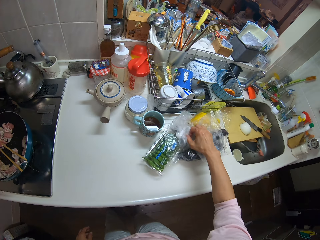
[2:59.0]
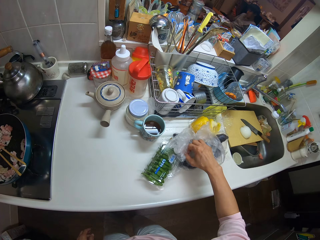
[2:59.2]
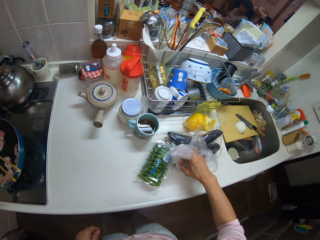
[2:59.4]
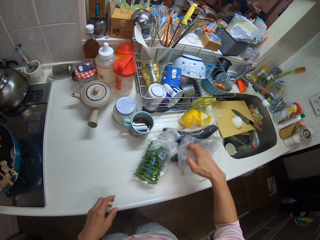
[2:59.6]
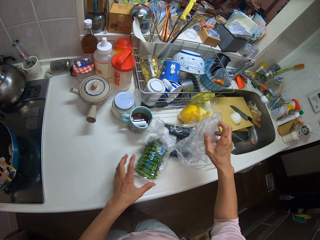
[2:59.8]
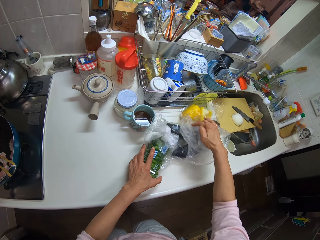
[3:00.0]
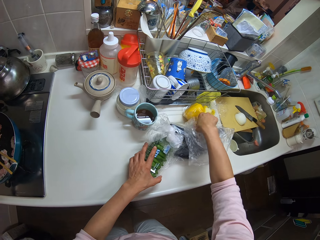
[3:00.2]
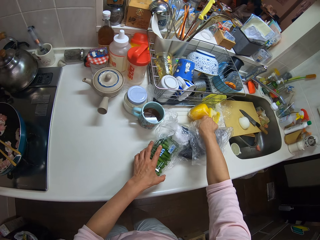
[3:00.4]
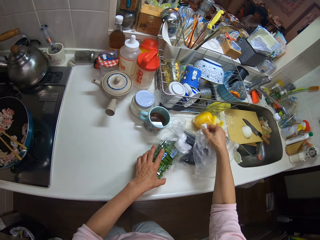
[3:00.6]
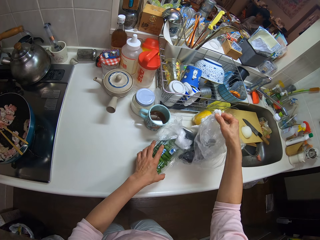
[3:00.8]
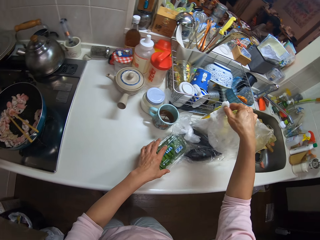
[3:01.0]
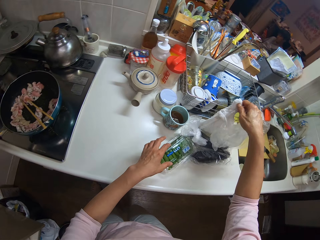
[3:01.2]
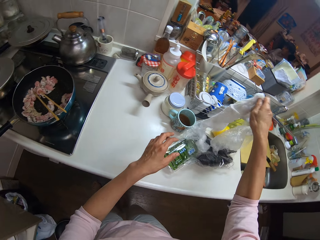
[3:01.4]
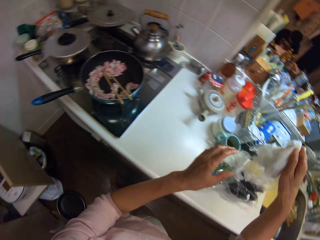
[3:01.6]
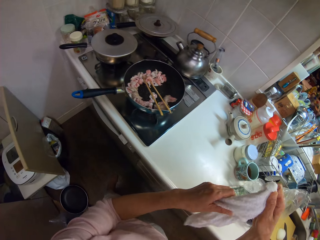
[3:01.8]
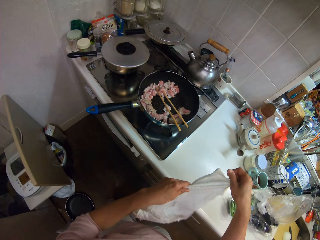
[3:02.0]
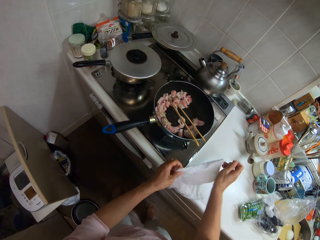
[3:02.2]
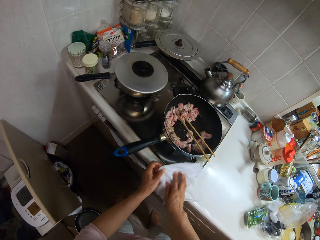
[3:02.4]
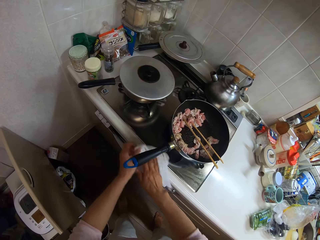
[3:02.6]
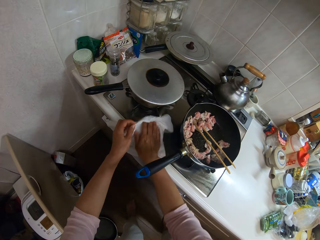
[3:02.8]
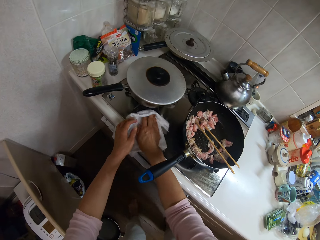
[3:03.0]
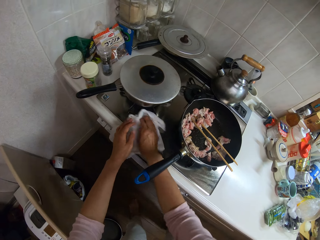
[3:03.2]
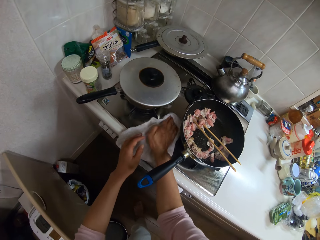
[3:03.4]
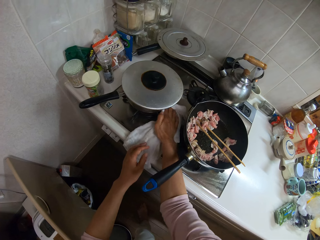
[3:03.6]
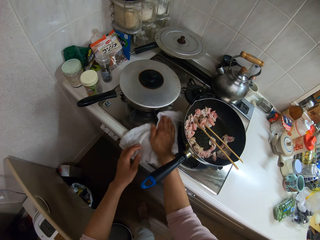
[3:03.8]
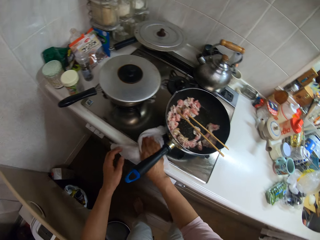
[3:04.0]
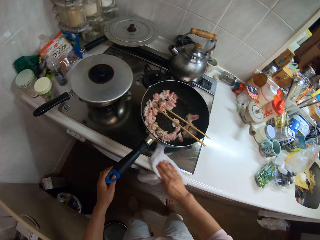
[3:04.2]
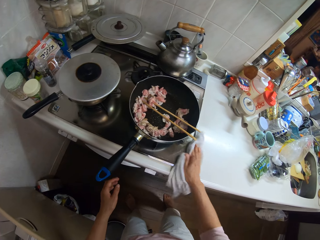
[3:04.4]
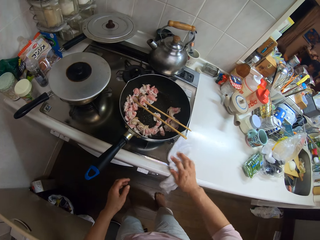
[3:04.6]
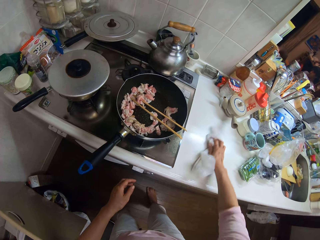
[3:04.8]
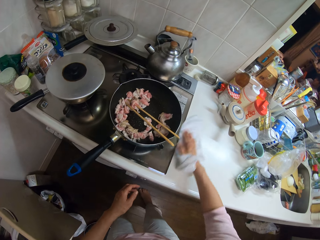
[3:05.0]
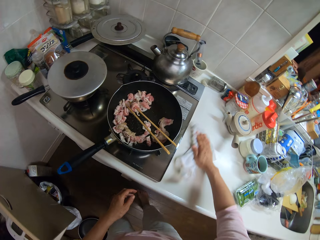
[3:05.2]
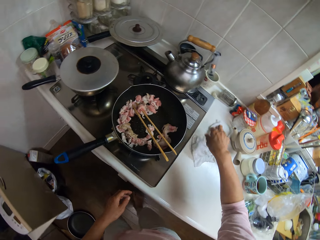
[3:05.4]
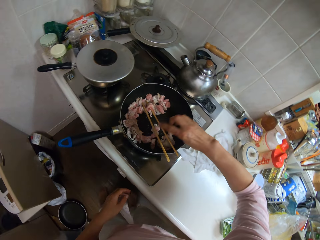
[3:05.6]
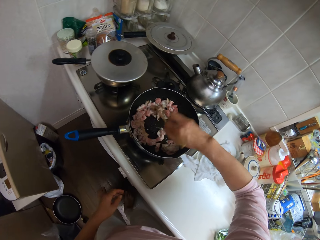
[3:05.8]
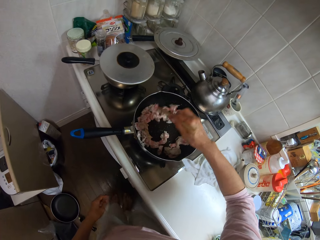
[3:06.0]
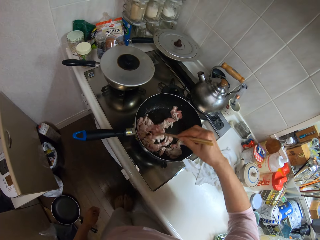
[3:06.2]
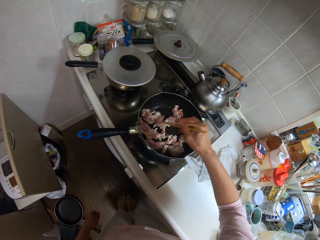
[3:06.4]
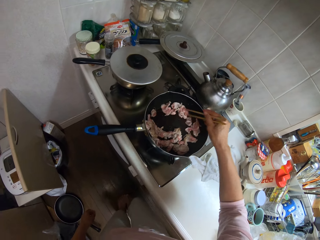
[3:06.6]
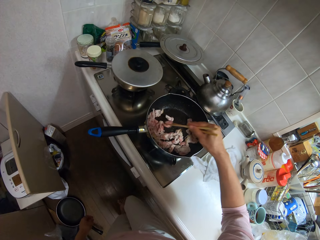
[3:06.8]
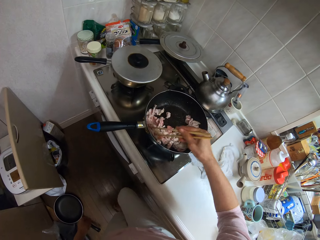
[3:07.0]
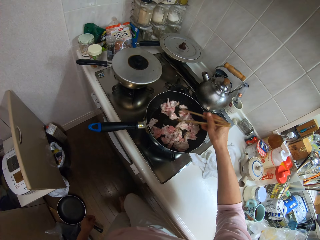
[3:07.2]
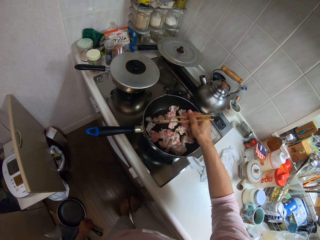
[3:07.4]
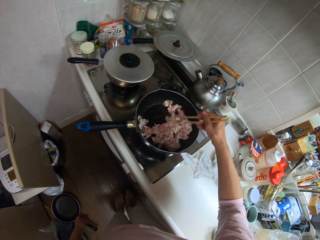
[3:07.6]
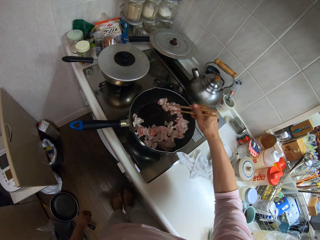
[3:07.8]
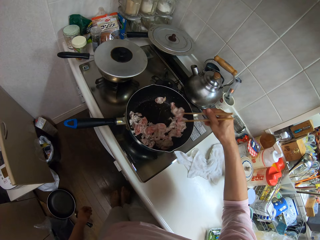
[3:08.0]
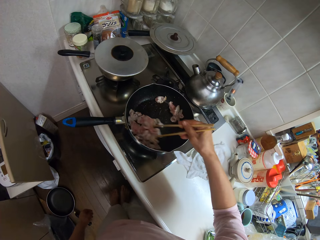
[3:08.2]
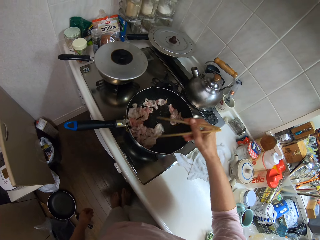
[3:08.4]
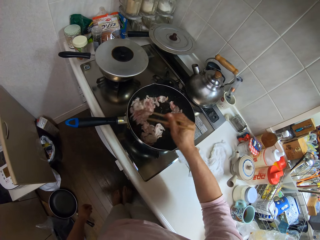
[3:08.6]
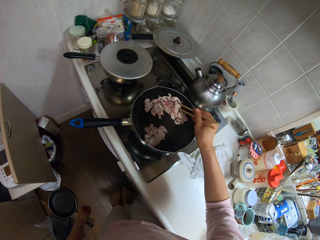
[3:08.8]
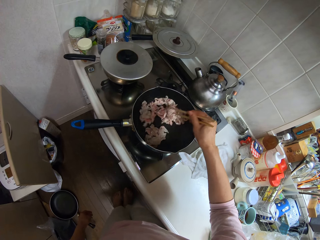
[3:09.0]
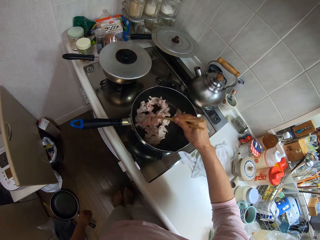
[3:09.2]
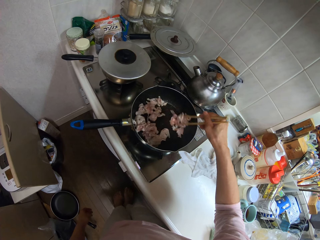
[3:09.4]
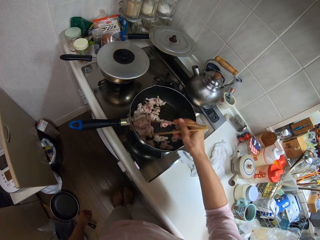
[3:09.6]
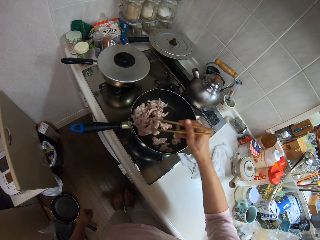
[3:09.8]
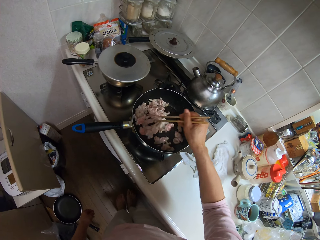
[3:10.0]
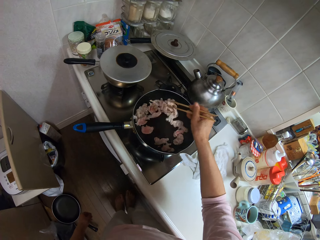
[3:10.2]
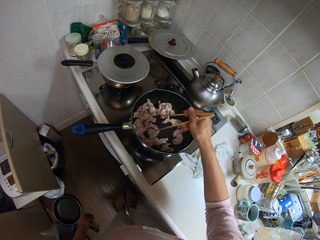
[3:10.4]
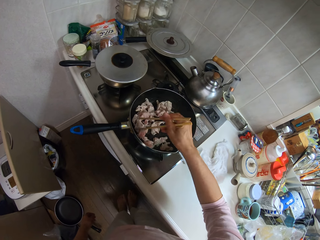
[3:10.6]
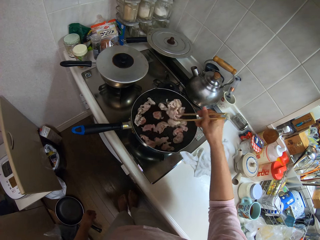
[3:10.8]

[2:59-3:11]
The camera wearer searches around. She picks up the piece of cloth from the counter and holds the cloth in her hands. She cleans the cooker with the cloth and cleans the kitchen surface with the cloth. She cooks the meat with the chopsticks.

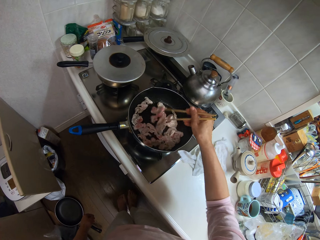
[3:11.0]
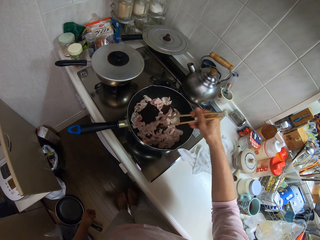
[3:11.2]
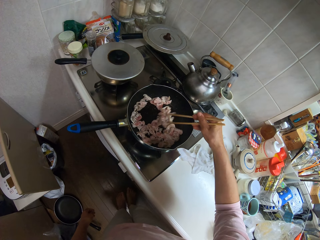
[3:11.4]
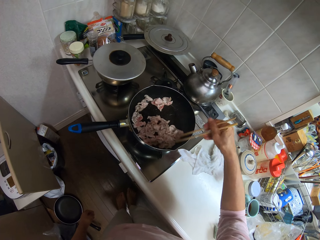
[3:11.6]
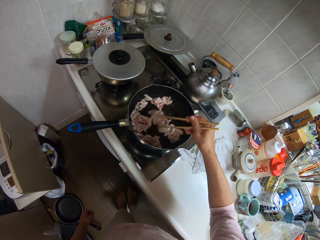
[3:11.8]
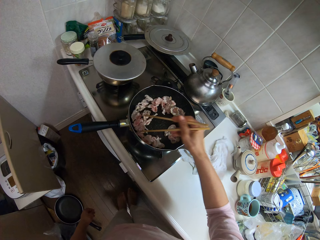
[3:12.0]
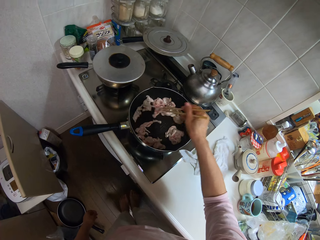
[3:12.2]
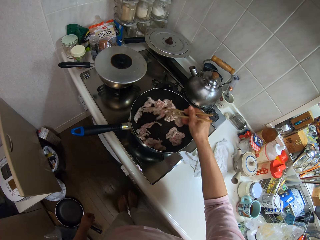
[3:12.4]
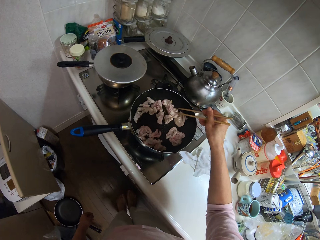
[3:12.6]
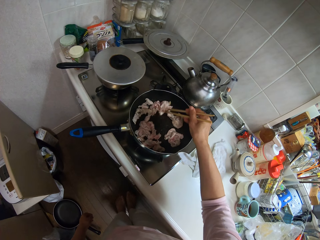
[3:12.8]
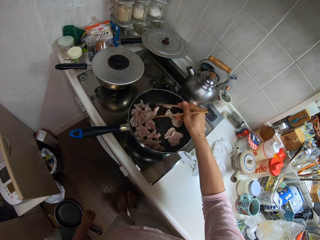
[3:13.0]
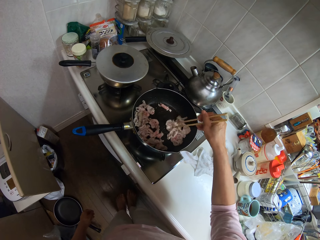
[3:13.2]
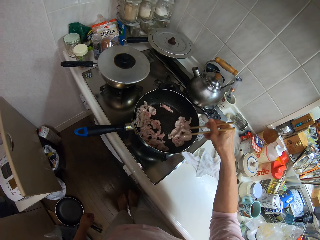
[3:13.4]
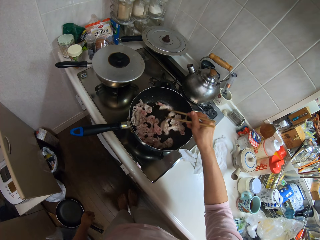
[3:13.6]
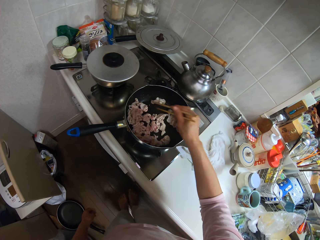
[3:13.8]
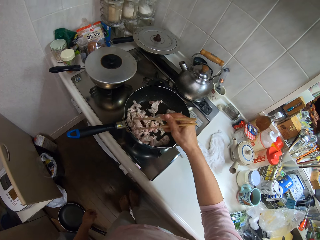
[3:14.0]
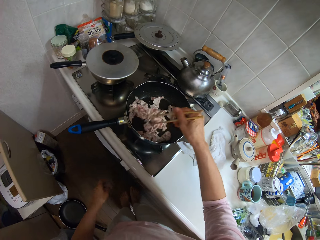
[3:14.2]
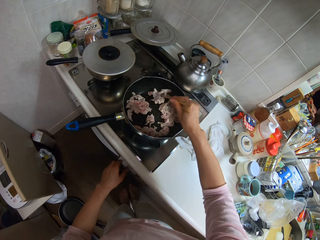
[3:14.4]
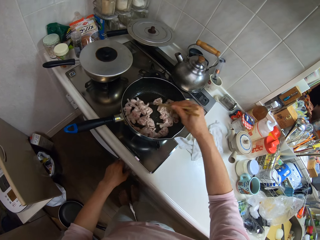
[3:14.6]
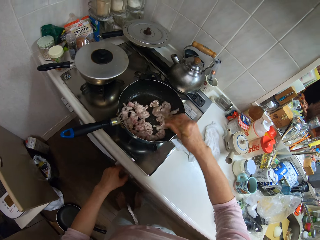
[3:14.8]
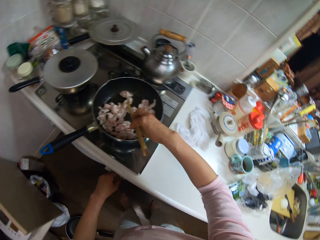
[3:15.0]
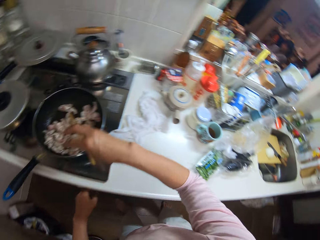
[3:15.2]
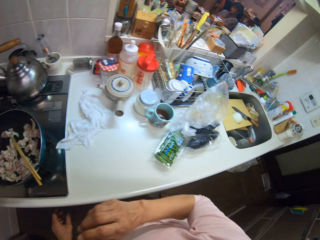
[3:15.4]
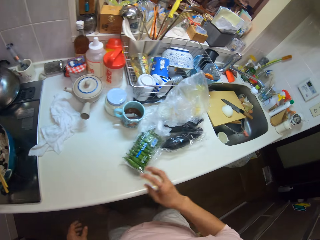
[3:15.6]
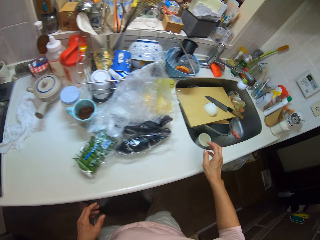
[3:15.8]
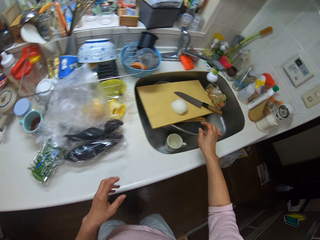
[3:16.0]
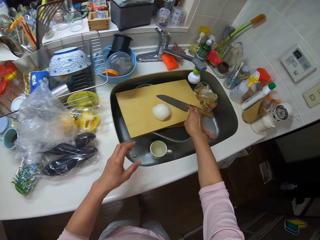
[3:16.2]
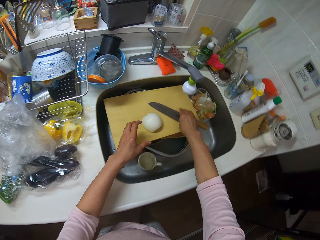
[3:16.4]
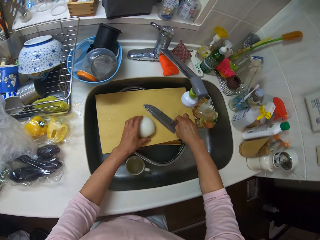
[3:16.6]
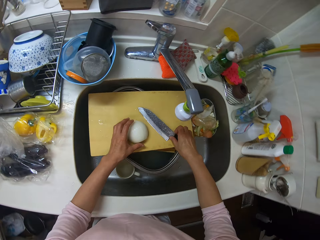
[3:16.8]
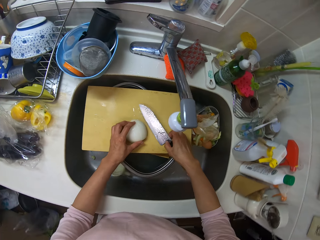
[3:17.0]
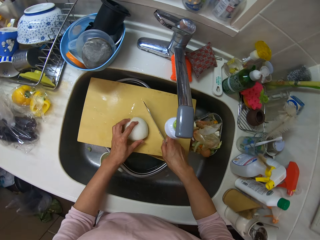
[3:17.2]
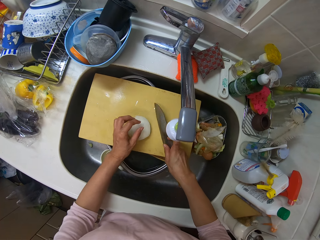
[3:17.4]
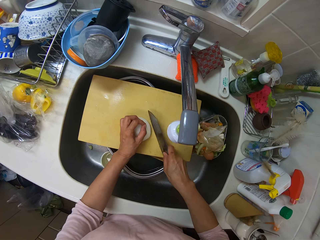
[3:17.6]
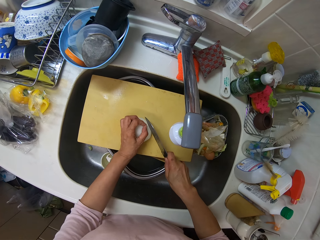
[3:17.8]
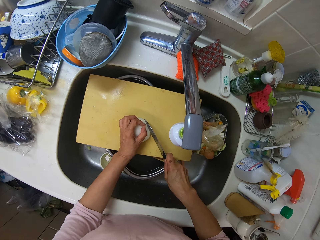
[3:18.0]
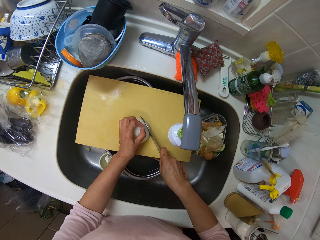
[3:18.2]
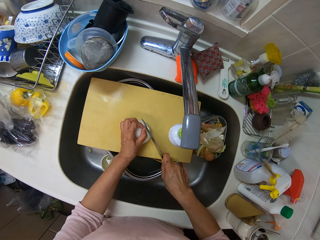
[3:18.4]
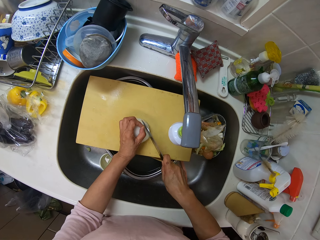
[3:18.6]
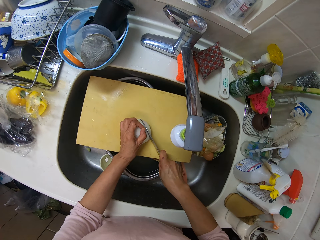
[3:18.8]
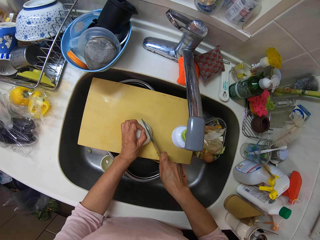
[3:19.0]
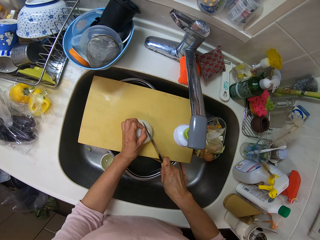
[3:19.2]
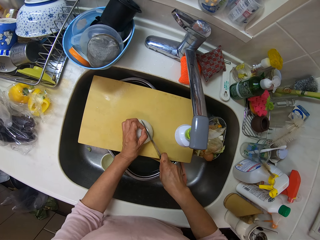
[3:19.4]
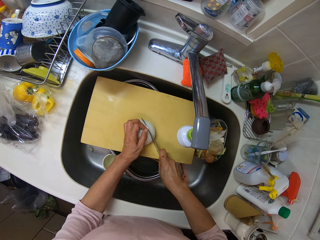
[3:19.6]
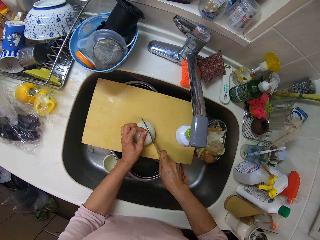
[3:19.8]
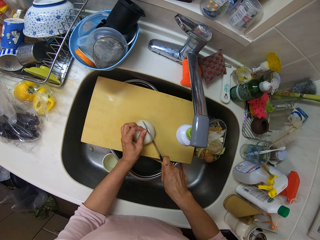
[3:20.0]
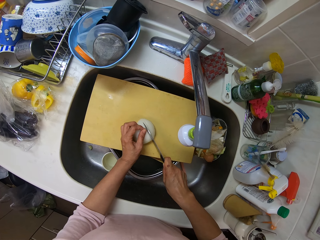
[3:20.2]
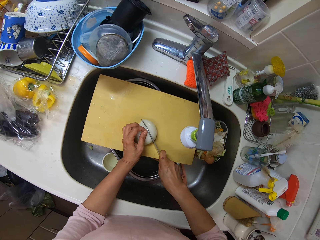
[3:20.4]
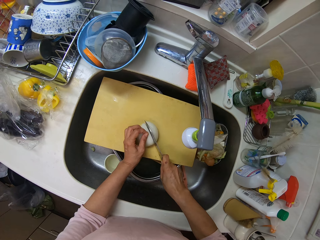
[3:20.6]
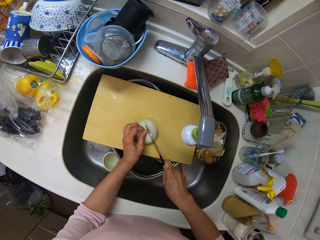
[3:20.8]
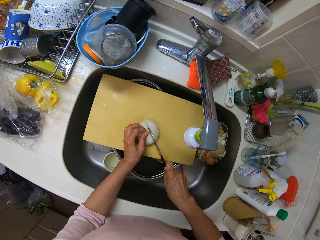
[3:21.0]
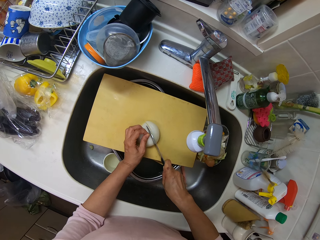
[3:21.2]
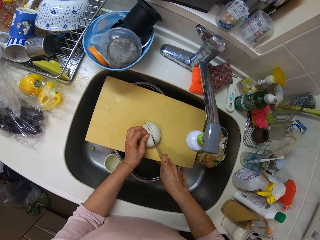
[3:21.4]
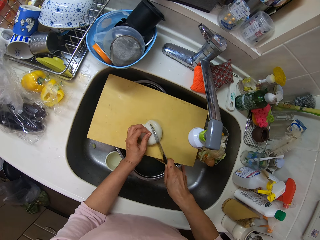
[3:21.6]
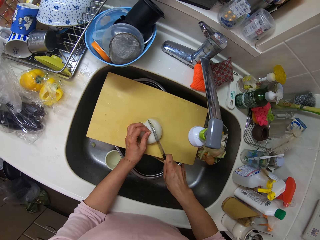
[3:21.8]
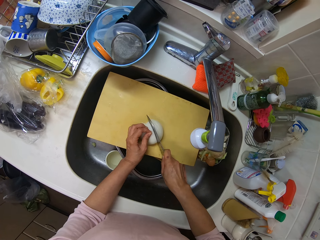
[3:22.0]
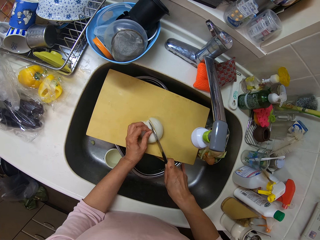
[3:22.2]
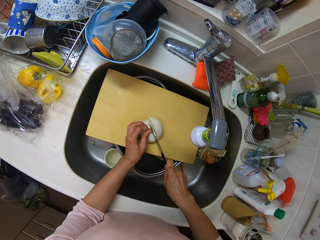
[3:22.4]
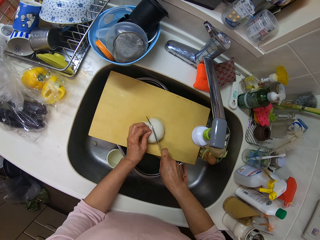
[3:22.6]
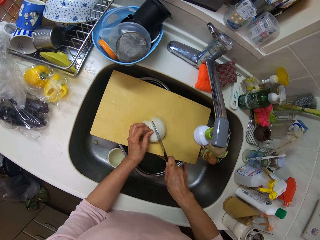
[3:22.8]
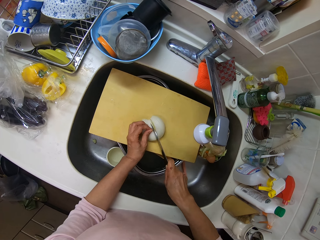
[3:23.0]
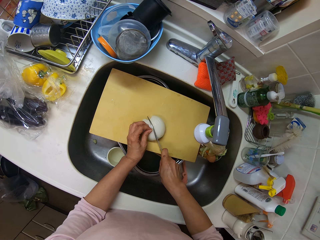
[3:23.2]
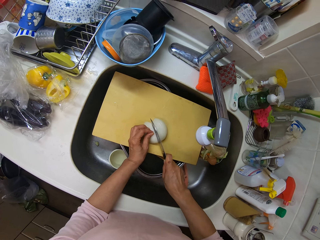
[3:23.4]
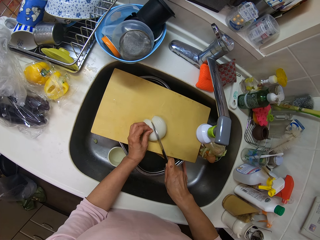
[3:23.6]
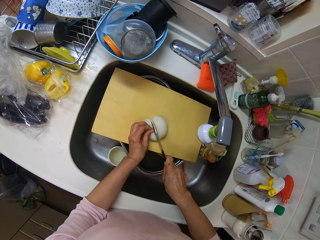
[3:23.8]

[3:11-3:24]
The camera wearer regulates the heat. She picks the knife from the chopping board with her right hand. She moves the onion on the wooden plank. She cuts the onion with the knife in her right hand.
